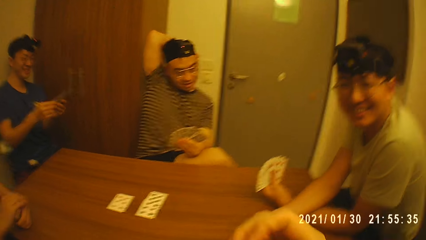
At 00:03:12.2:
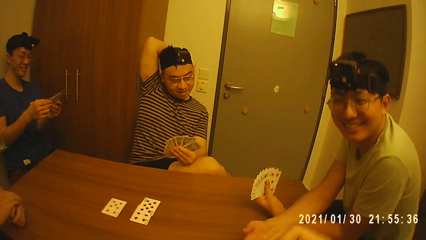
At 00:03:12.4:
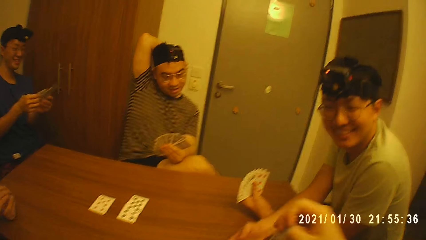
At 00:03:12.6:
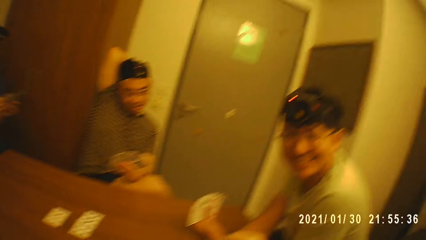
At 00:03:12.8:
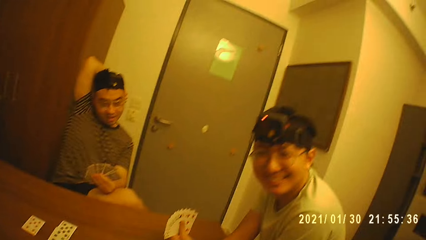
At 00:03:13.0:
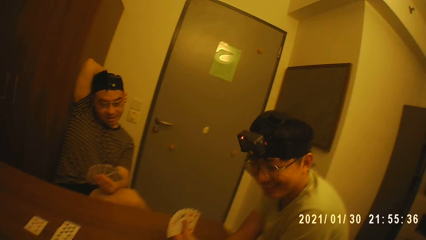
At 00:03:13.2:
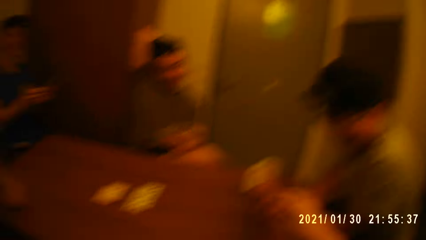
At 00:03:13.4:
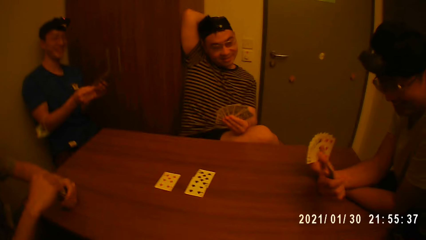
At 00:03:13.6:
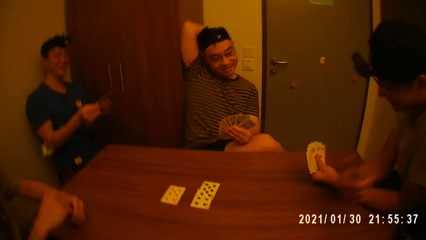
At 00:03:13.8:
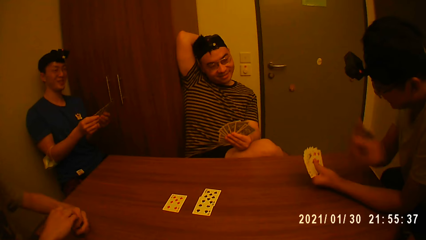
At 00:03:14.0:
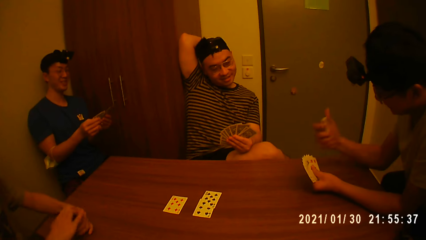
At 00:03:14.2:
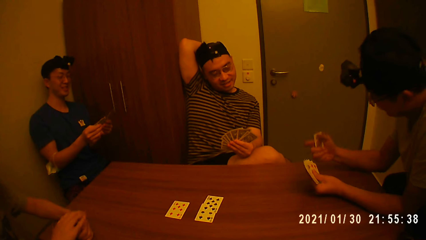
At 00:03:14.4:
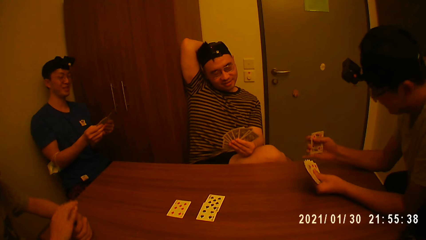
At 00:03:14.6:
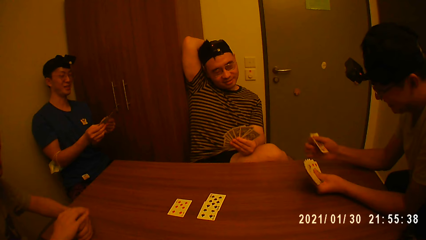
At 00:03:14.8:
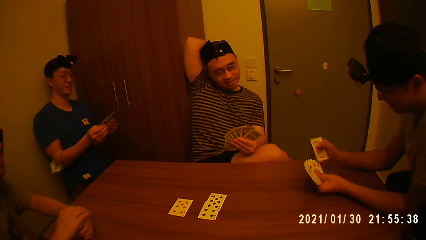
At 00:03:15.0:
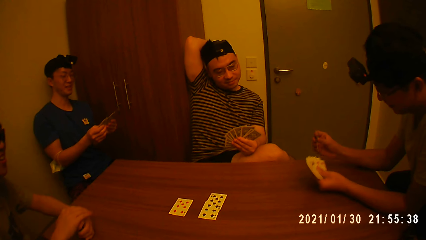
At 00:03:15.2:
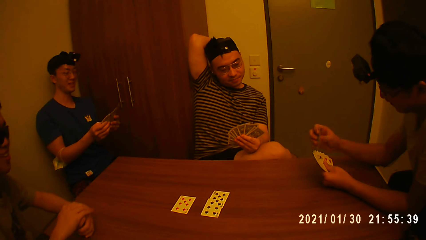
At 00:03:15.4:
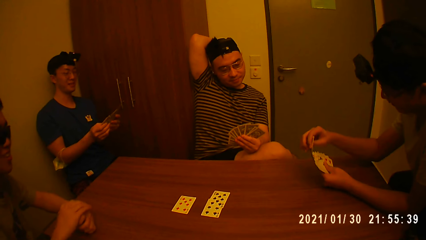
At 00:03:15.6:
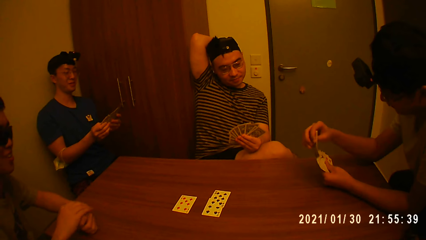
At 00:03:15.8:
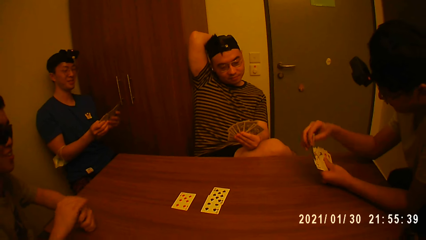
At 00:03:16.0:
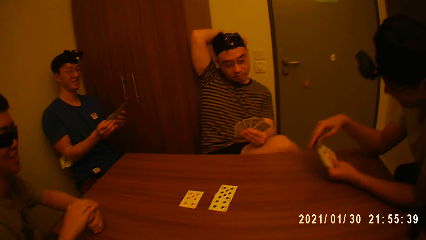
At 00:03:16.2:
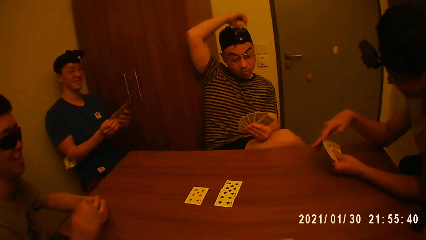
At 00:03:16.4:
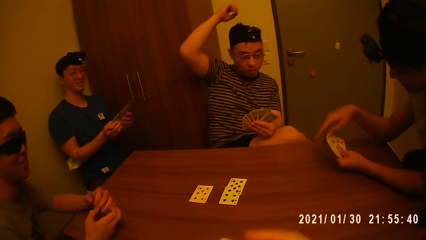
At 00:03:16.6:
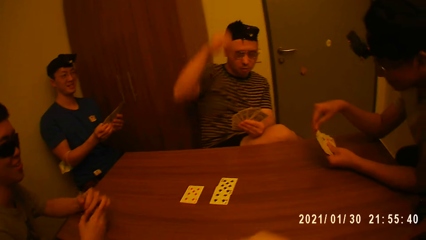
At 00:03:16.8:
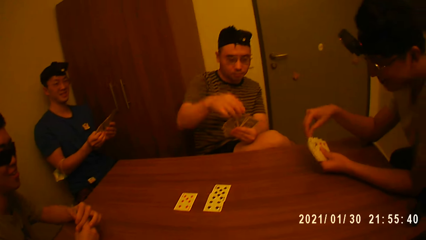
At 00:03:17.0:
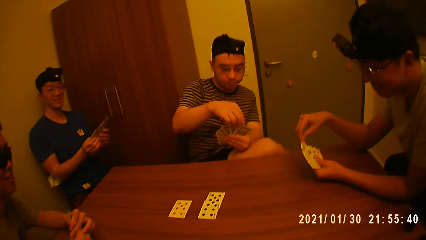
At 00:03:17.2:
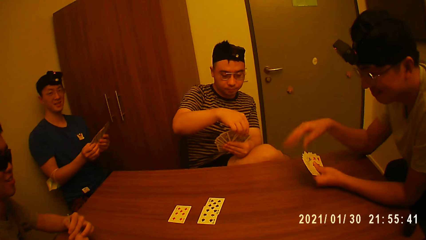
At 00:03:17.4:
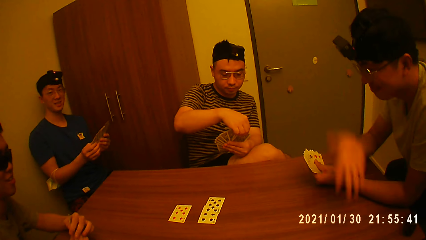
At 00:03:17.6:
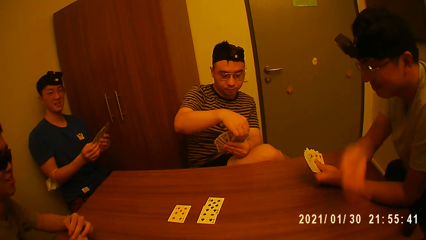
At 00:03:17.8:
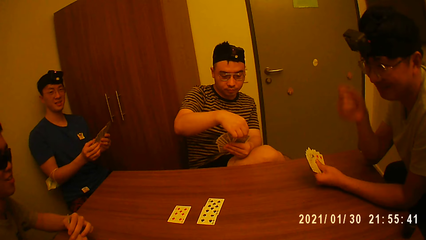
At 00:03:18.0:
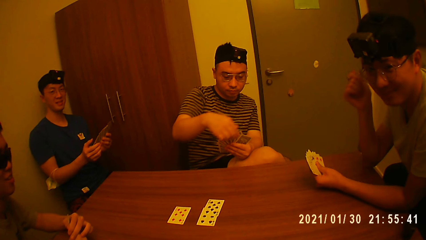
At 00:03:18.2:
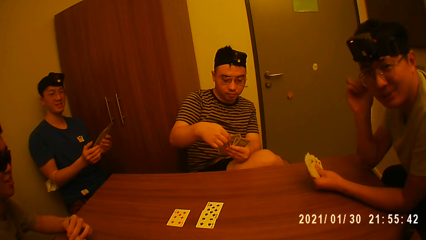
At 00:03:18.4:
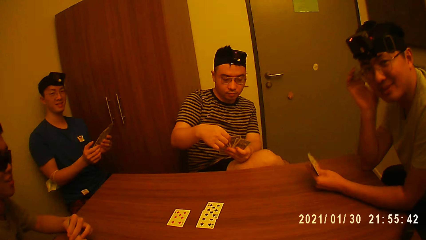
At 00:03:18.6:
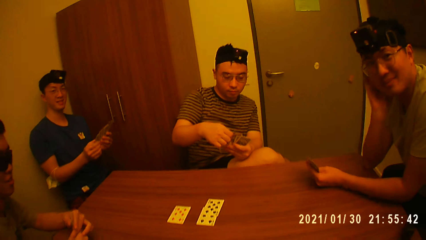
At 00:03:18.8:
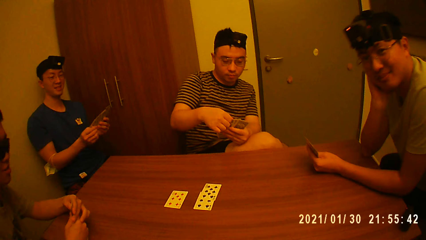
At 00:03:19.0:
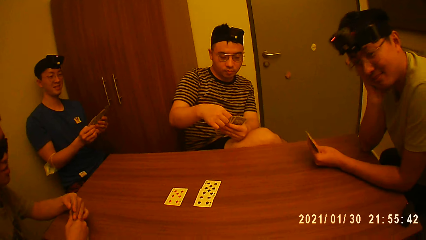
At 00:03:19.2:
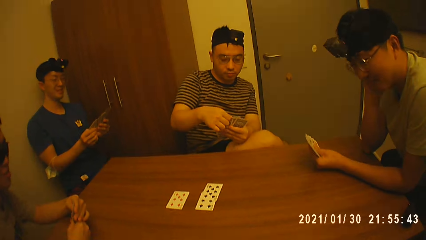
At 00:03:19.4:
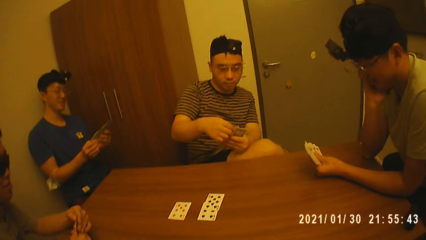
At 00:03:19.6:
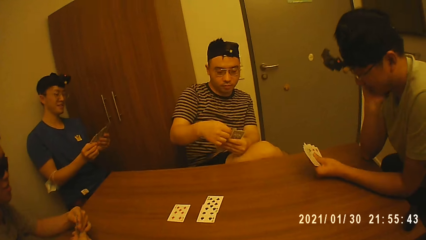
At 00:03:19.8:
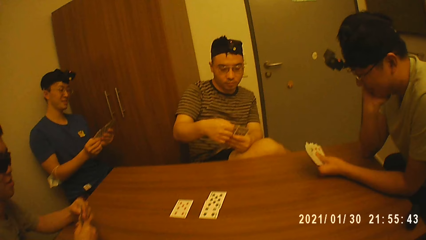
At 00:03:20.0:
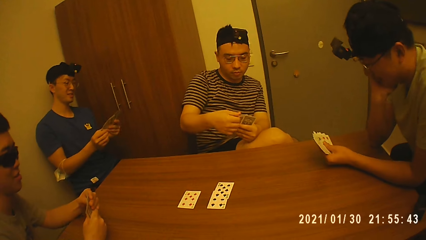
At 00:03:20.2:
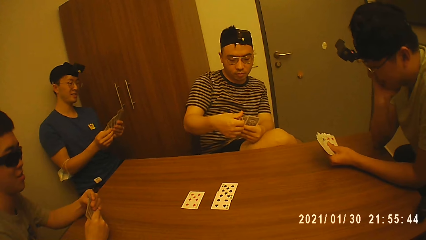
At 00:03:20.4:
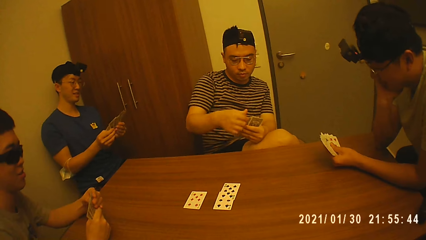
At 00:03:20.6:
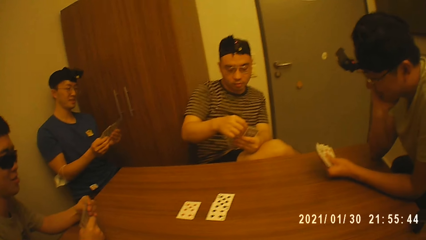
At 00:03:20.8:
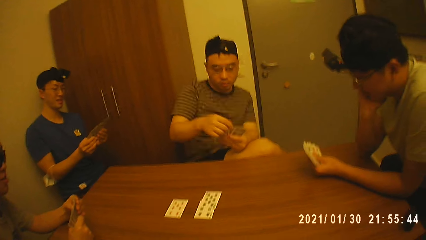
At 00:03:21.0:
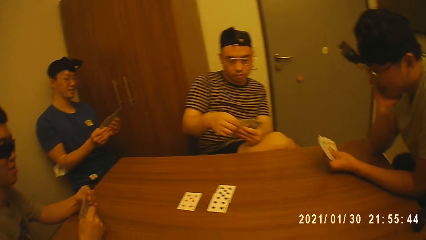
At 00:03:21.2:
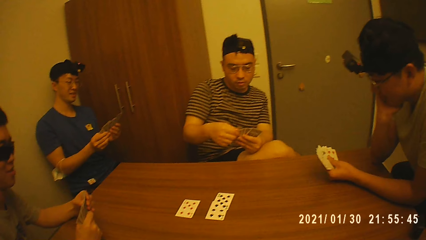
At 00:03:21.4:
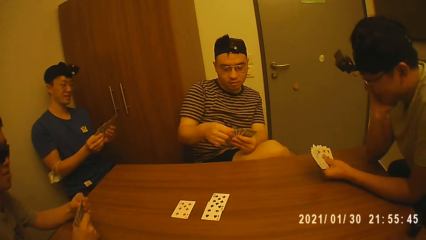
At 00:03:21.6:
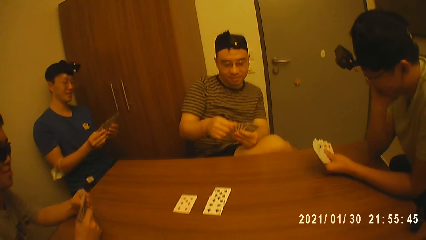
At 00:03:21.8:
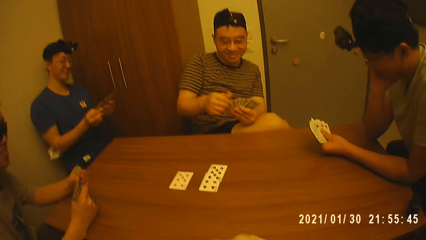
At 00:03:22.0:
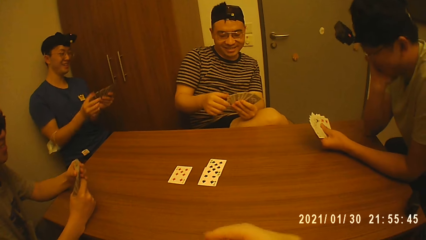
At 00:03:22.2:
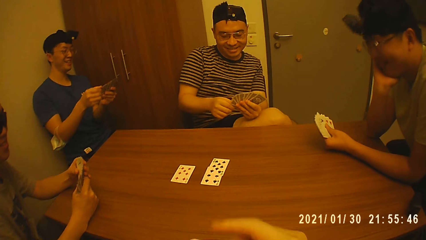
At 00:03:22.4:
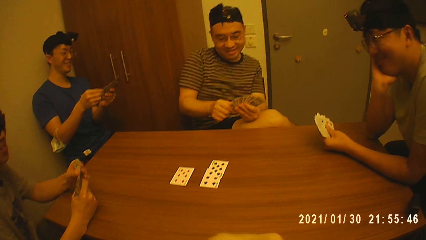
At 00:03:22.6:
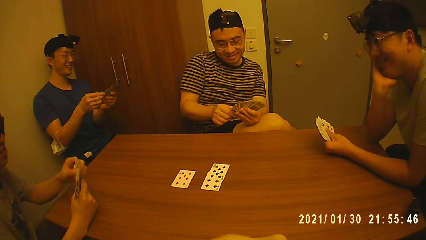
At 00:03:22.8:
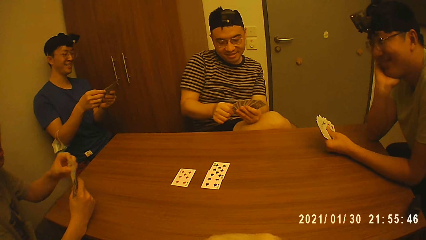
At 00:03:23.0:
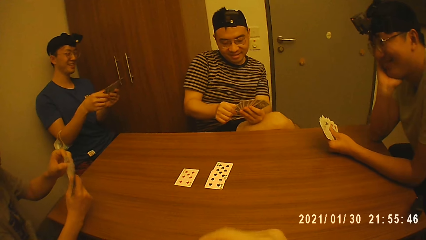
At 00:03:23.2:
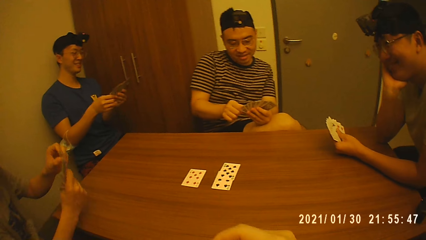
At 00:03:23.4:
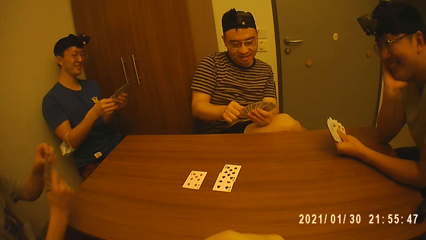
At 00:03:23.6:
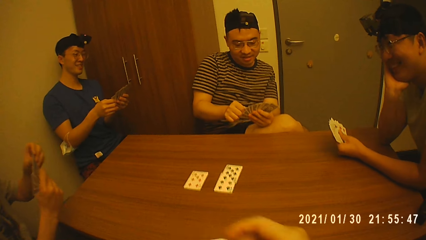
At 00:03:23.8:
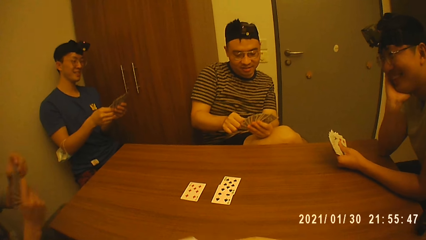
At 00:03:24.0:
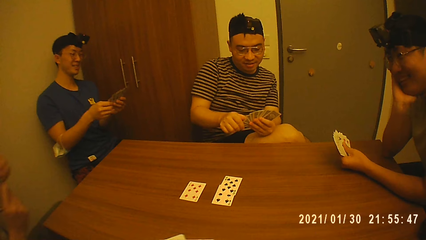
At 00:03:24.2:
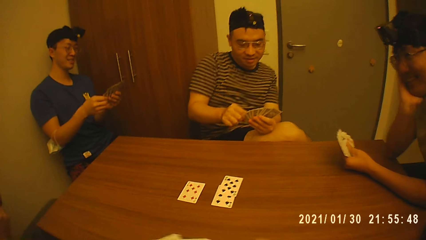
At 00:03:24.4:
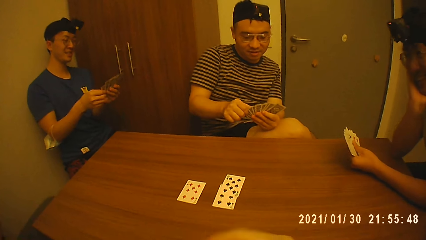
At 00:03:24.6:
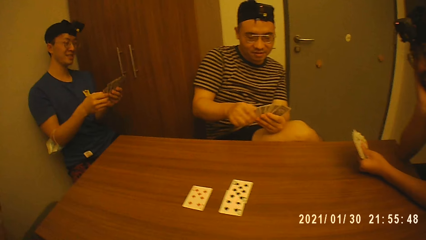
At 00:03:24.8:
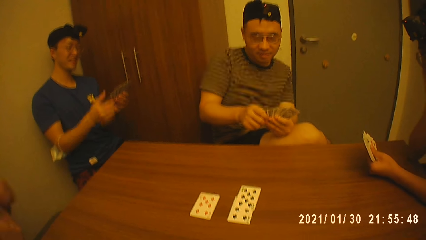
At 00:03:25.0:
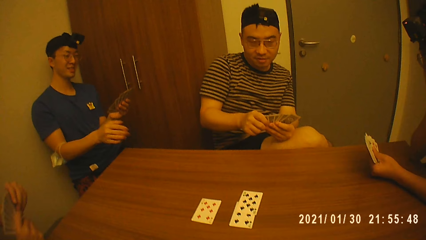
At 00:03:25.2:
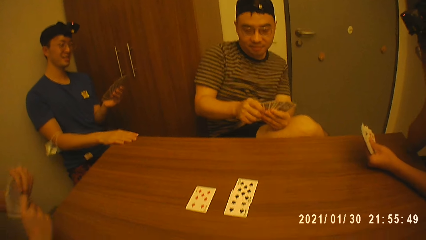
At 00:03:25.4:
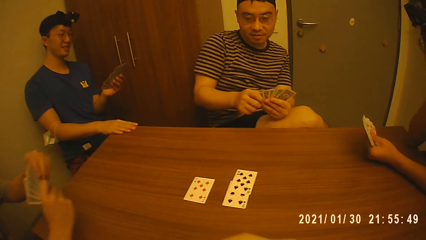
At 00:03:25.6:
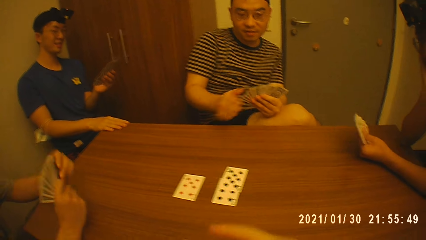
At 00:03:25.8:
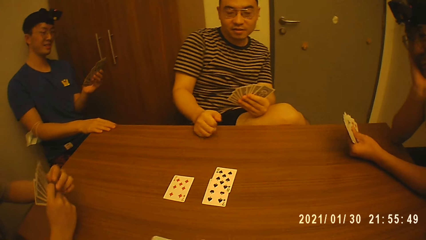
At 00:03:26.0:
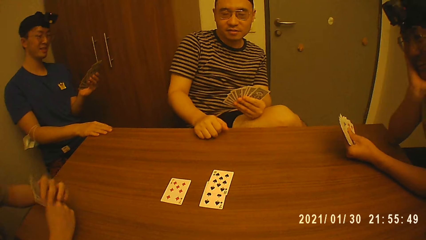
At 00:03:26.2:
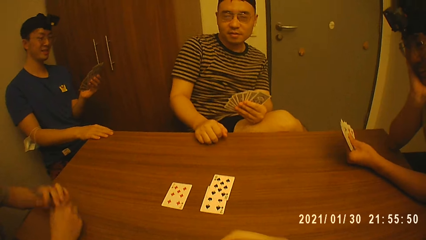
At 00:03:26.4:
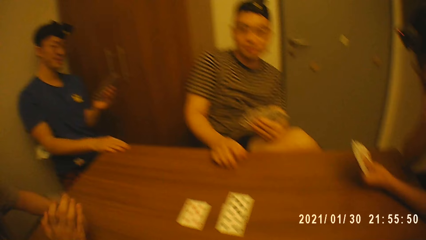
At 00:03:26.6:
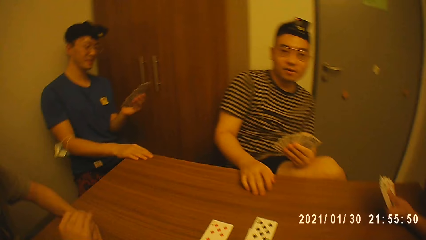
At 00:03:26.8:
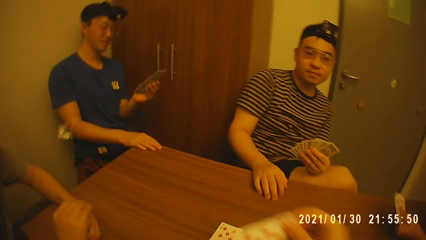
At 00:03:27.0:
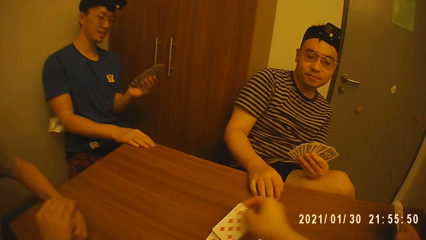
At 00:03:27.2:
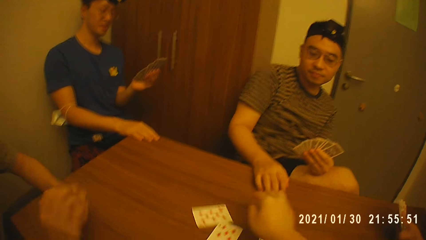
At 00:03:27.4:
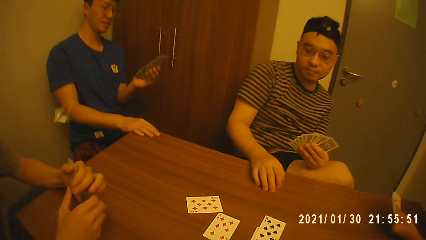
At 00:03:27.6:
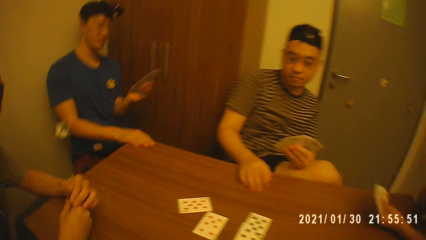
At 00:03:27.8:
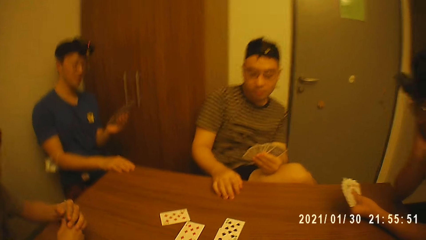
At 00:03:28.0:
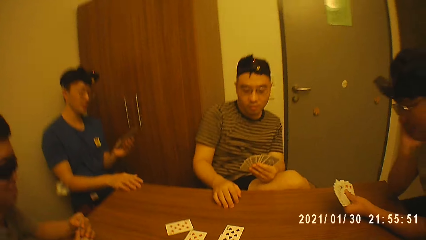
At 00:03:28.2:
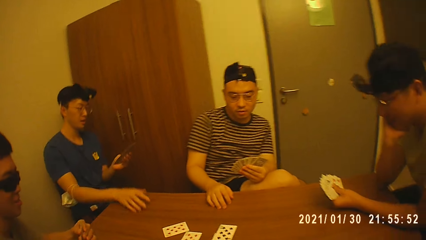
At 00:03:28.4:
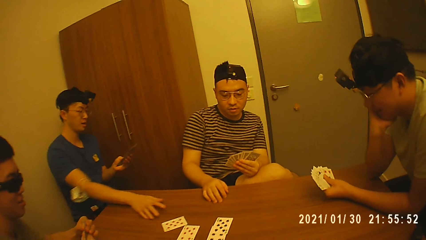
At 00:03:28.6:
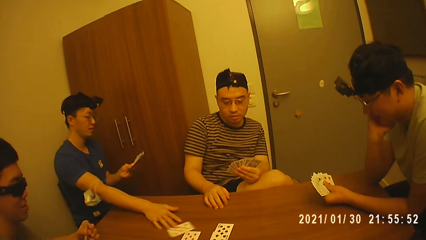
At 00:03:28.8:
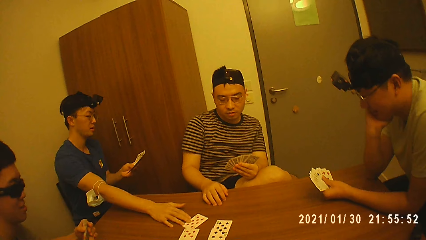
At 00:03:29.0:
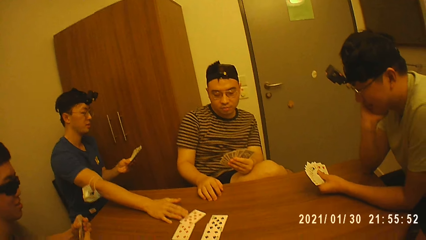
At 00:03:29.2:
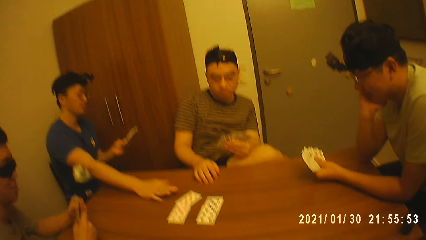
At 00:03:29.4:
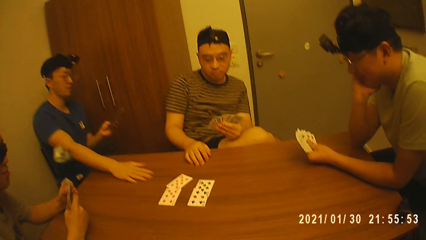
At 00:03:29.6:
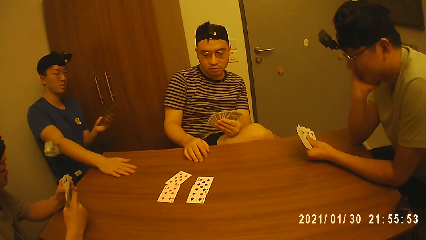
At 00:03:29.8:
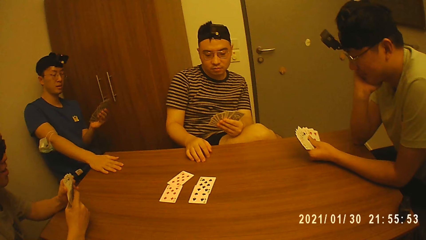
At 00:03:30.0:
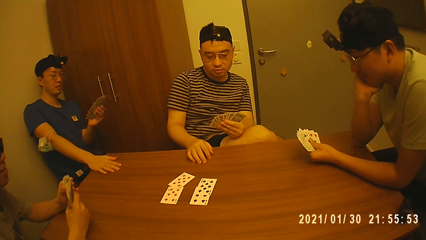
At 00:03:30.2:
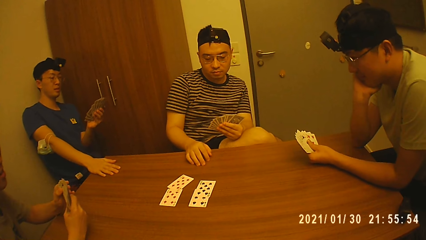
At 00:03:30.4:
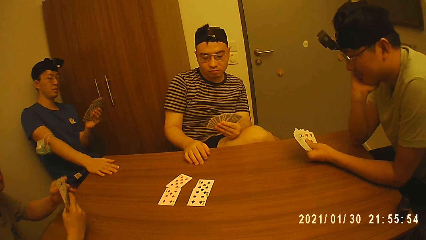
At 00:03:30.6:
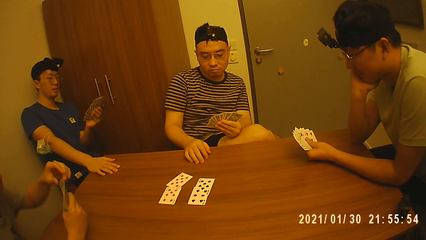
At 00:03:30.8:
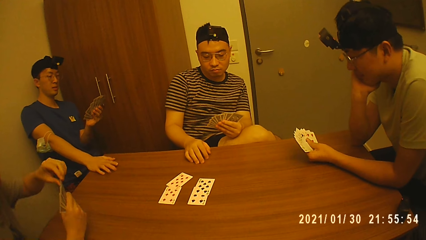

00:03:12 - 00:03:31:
The camera wearer gives a man a card. Another man hits cards on the table. The first man puts the card between cards. A third man drops his right hand. The third man checks through his cards. The first man places his right hand on his chin. The camera wearer puts a card on the table. A fourth man adjusts the card on the table.
